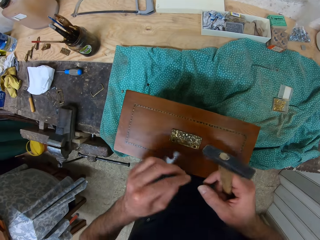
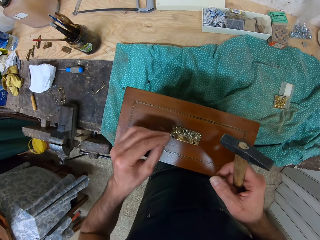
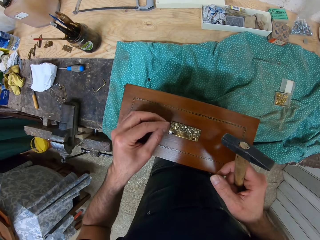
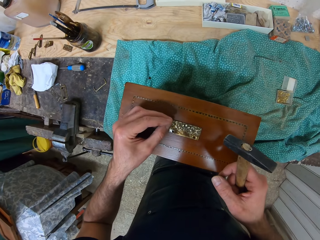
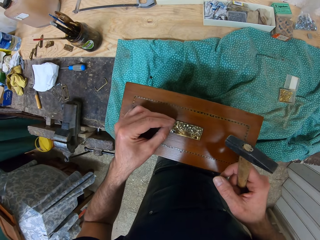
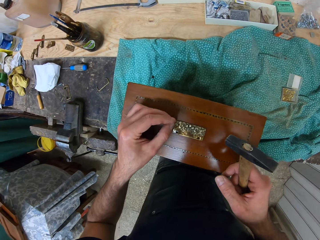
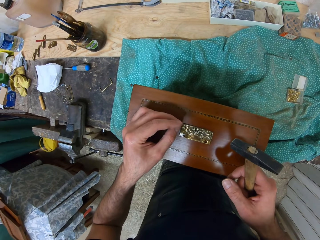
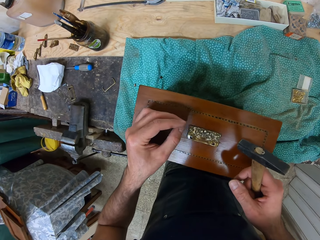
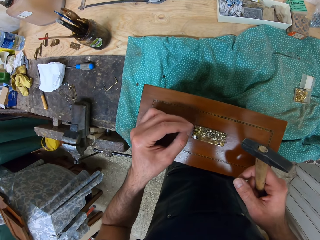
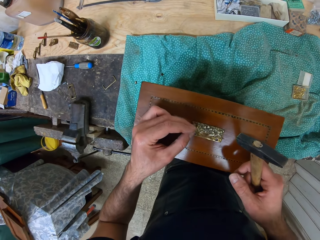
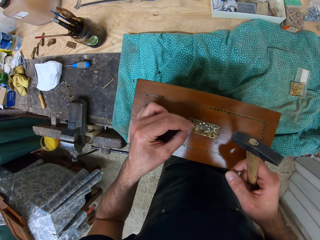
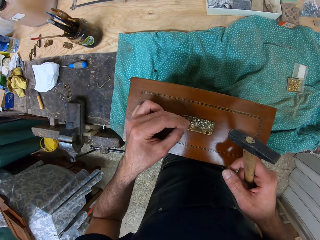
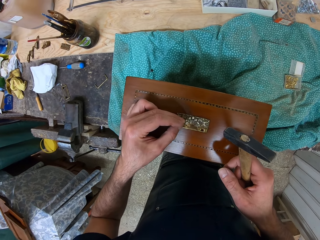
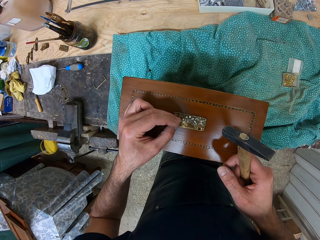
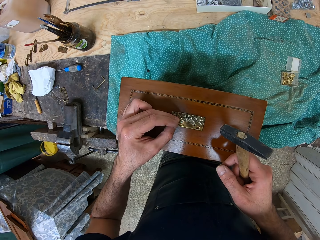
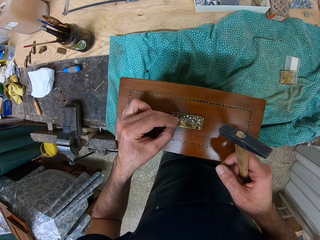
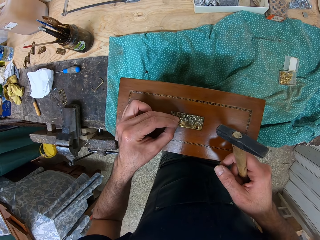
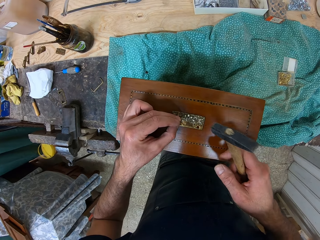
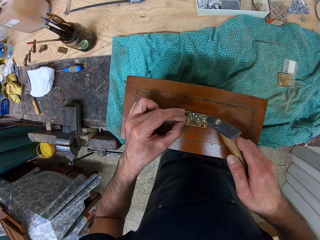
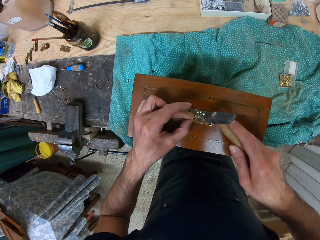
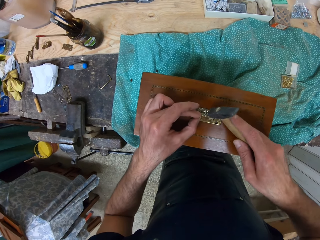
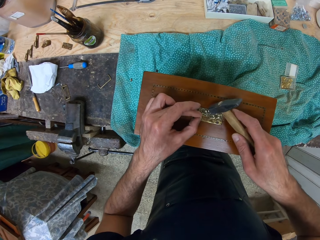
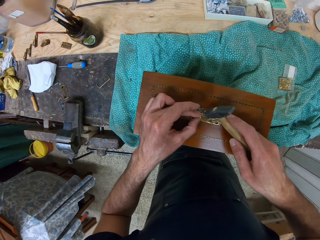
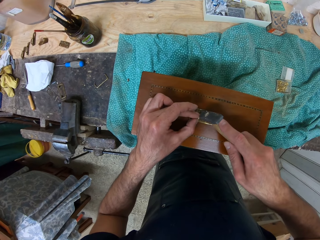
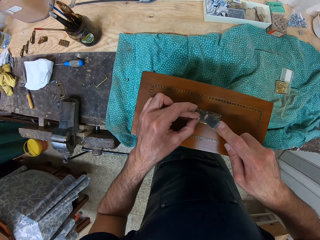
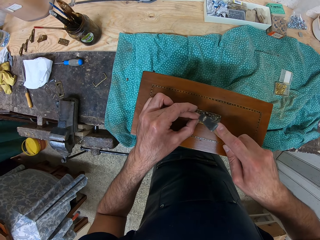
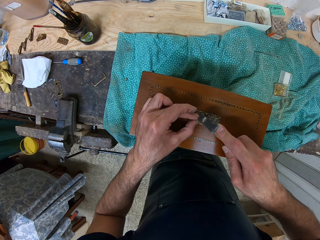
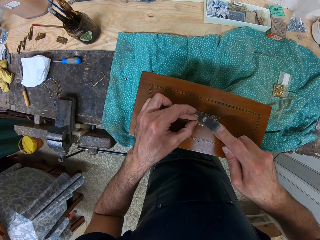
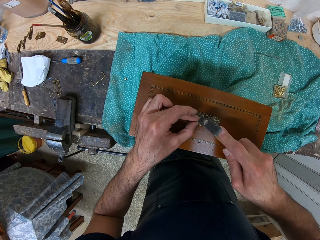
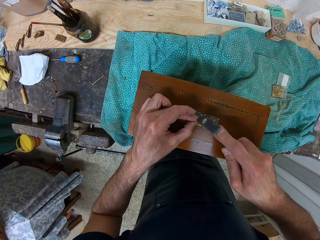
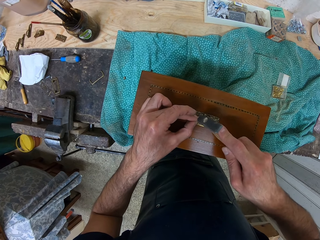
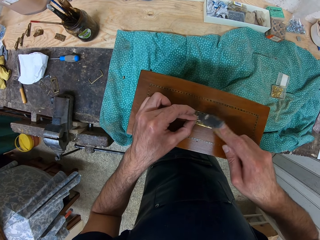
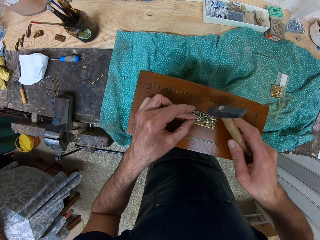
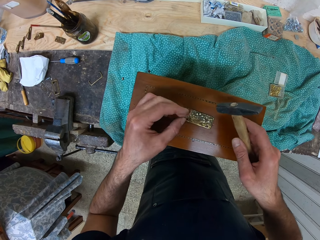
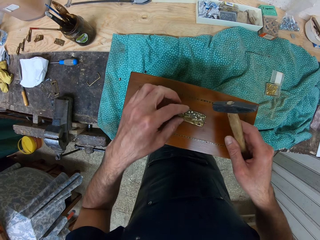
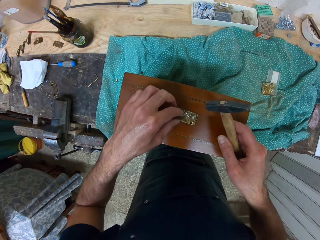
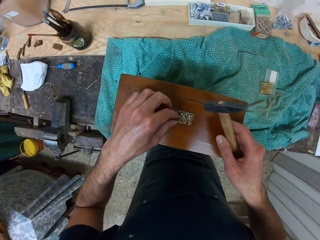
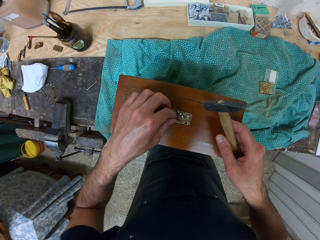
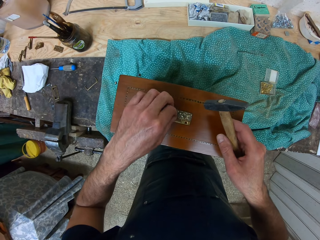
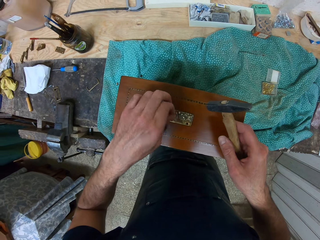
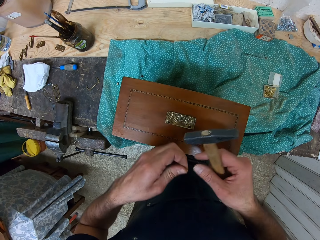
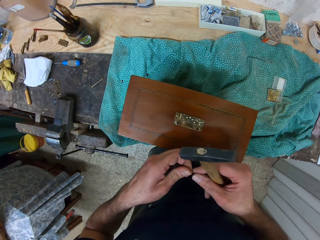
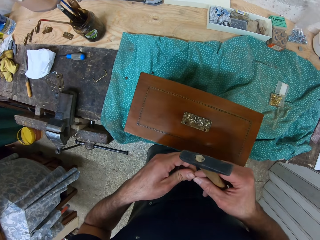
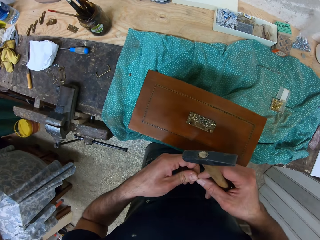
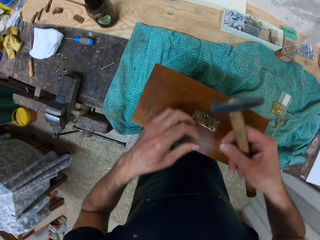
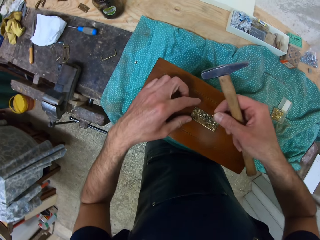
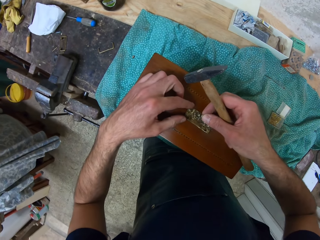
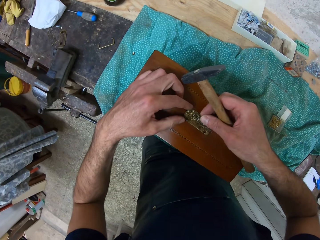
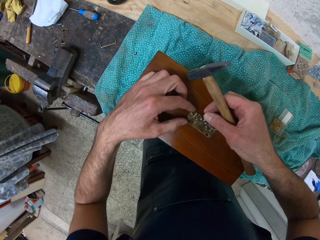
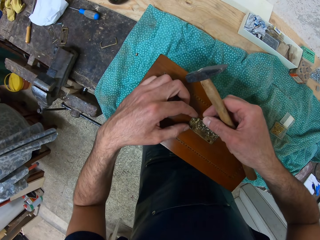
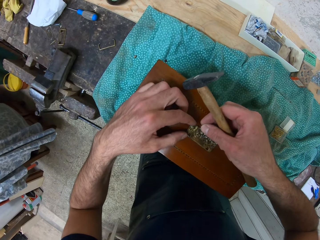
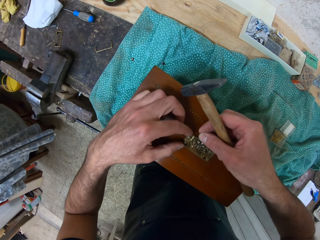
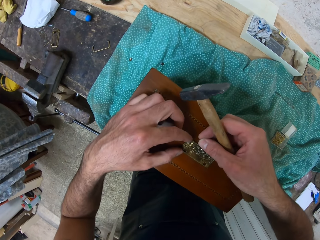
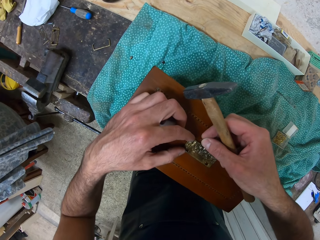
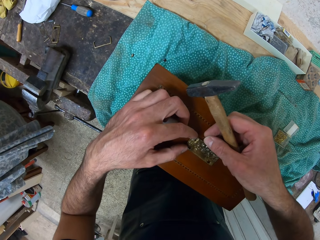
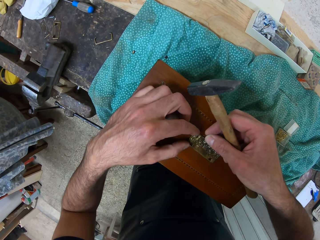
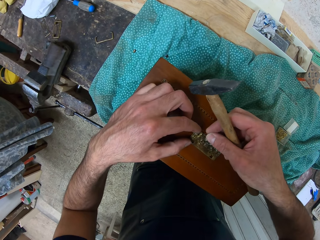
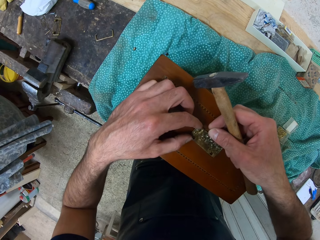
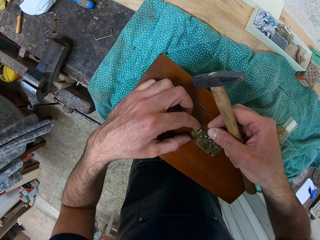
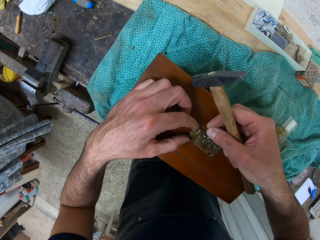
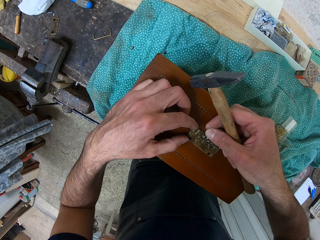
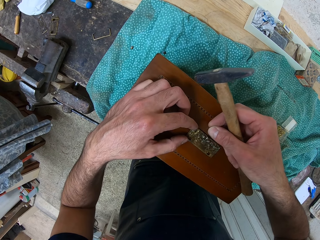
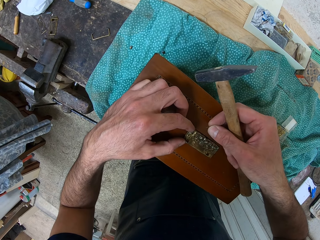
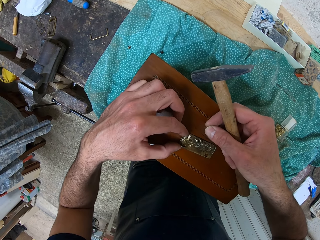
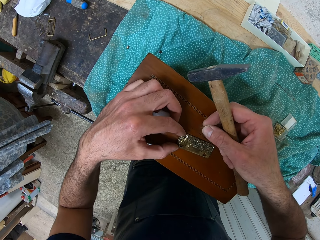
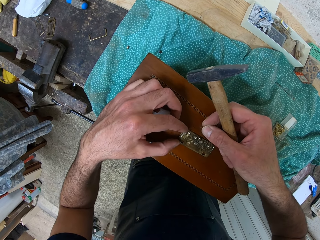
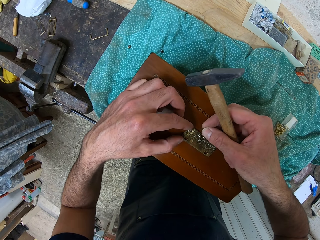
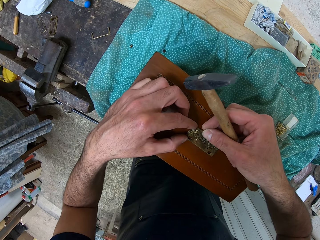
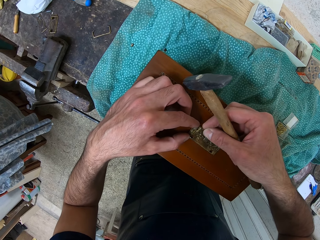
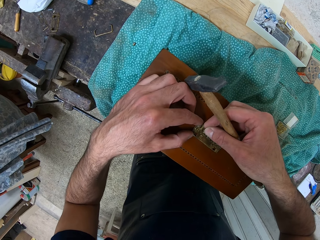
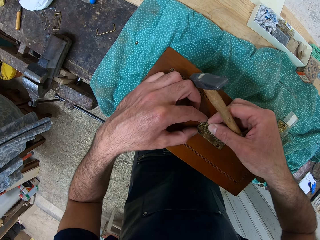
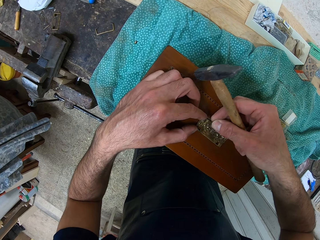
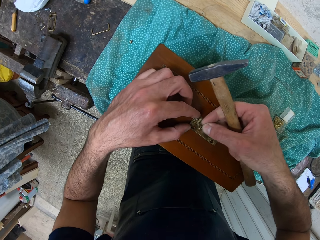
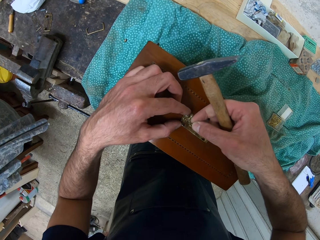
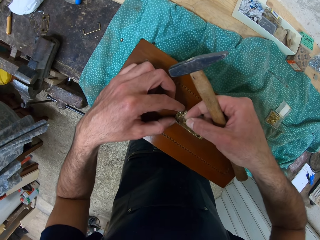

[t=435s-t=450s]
The camera wearer fits the nail on a metal sticker. They hammer the nail into the wooden box. They readjust the nail with both hands. They hold the nail. They pick up the nail from the metal sticker. They hold the nail. They hold the metal sticker. They fit the nail on the metal sticker. They drift the metal sticker.

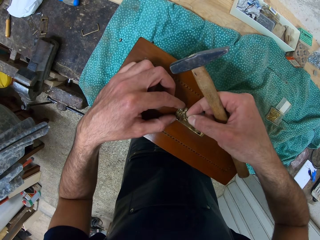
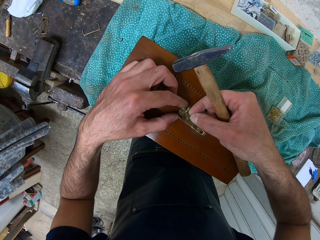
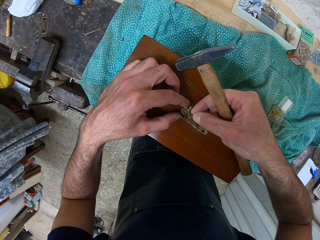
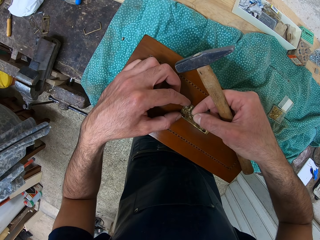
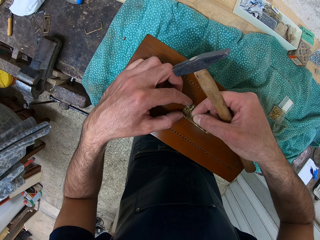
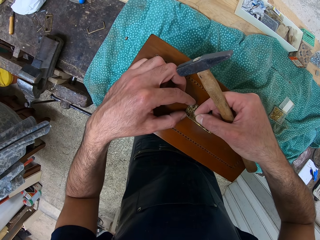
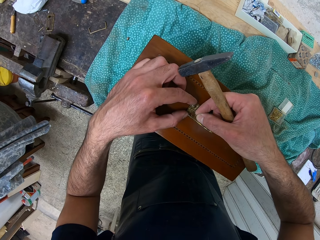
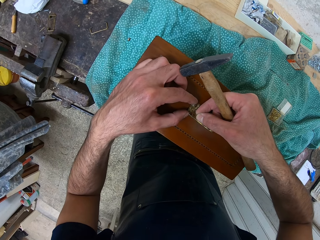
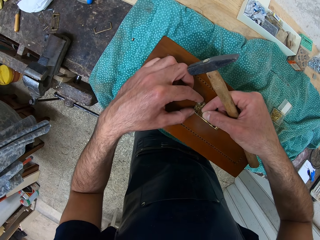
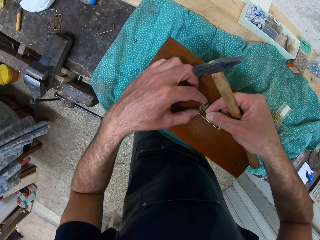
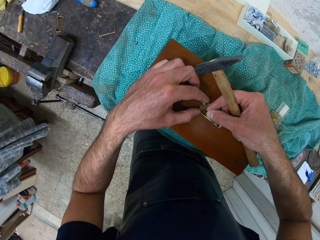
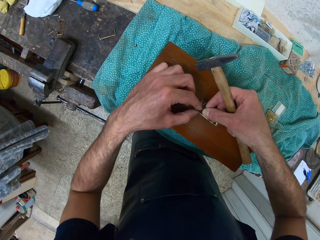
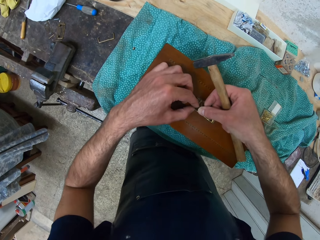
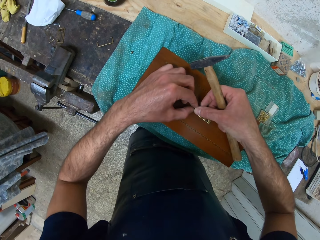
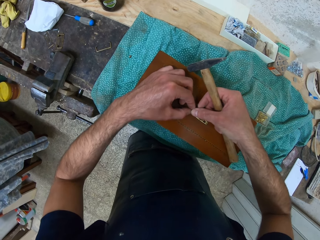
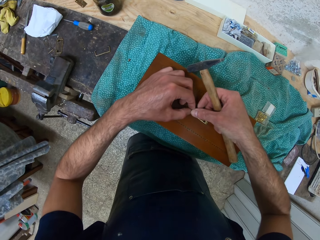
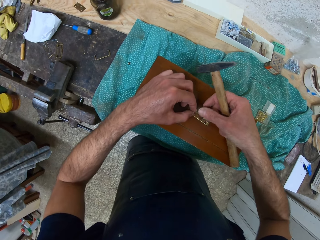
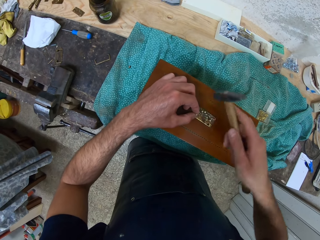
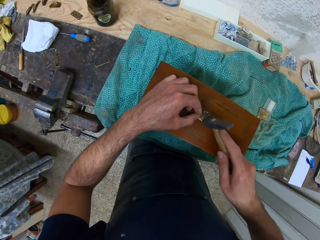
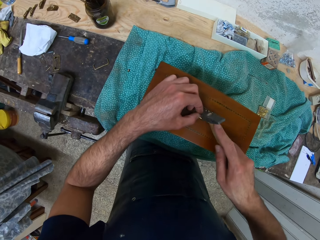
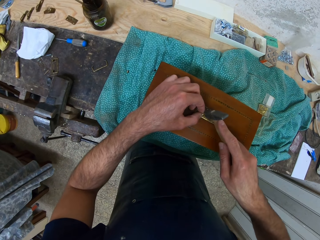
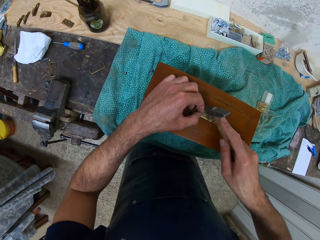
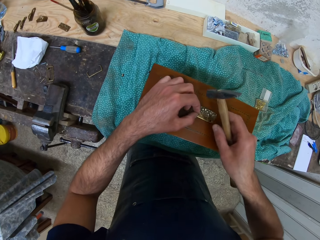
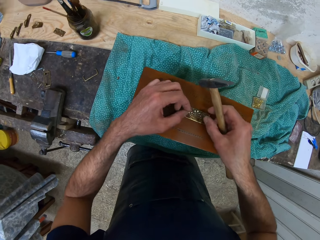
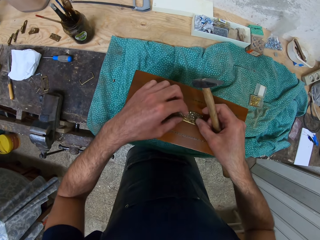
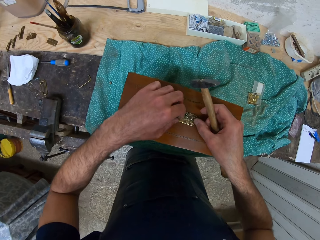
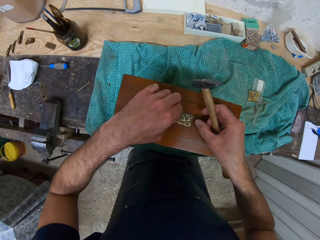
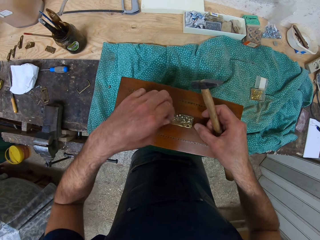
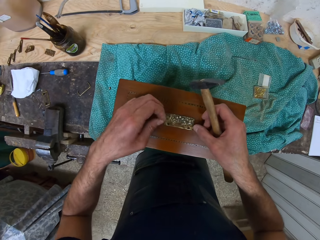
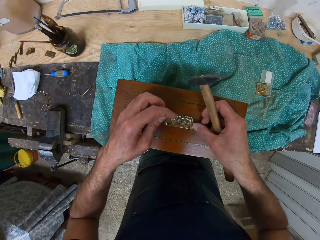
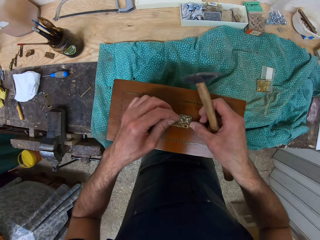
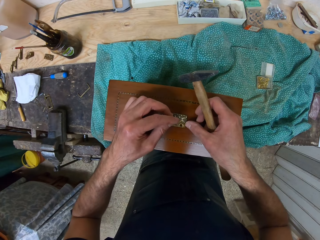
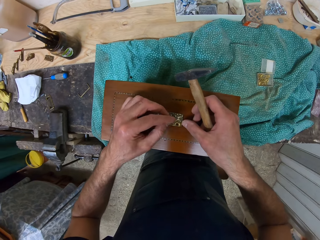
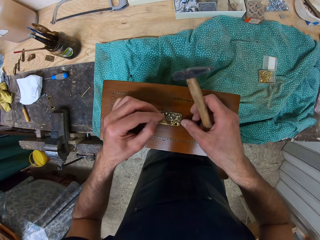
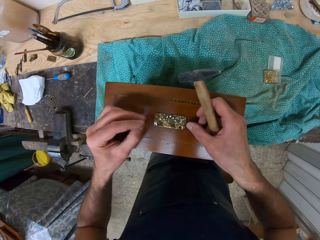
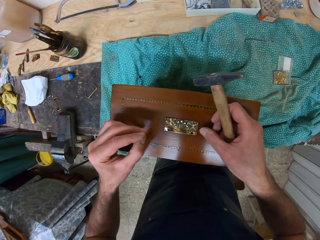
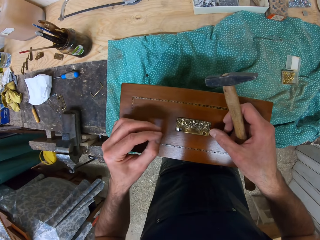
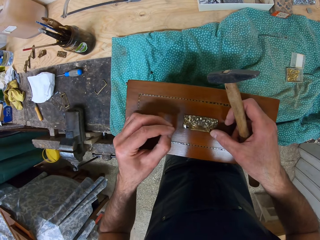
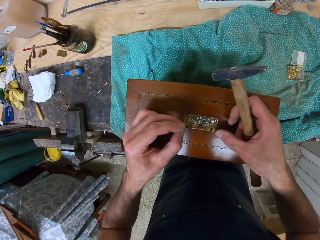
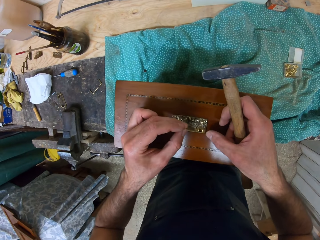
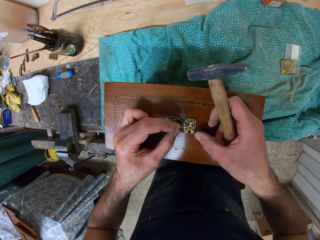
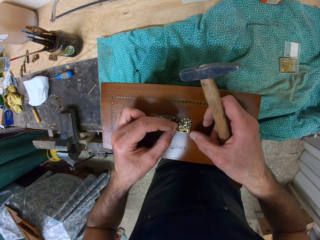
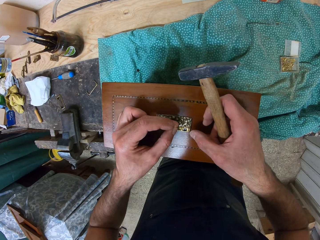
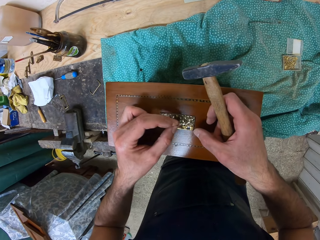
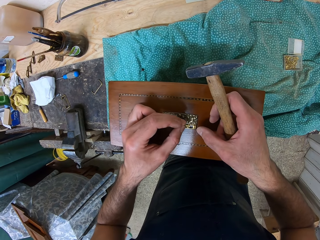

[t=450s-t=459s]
The camera wearer fits a nail on the metal sticker. He holds a hammer and hammers the nail into the wooden box. He changes the position of the nail with his left hand. He holds the nail.
